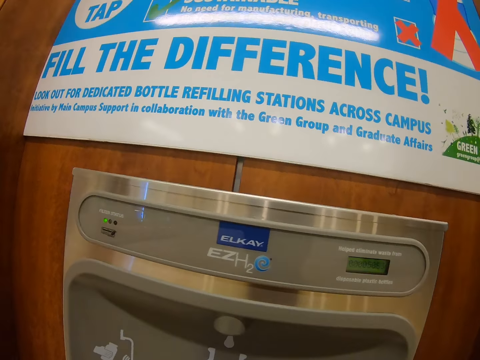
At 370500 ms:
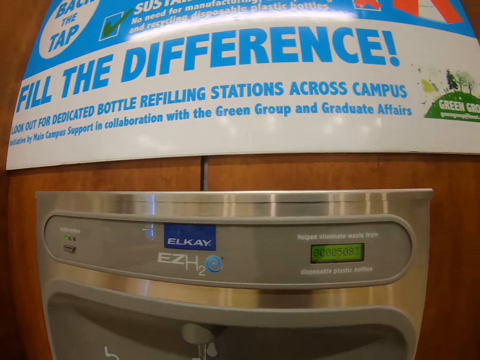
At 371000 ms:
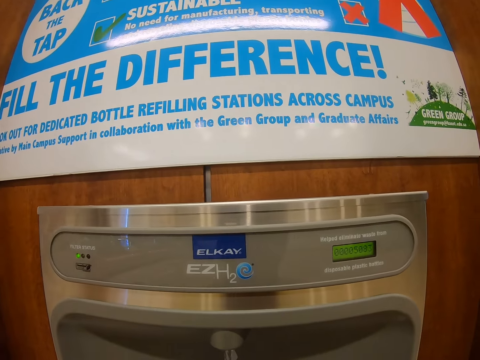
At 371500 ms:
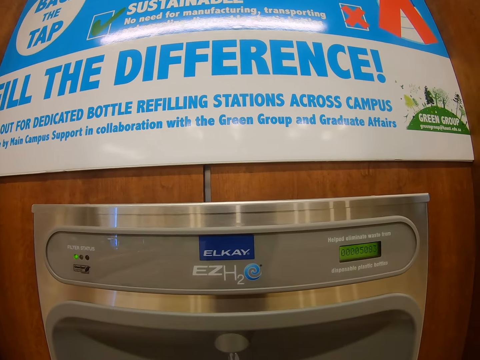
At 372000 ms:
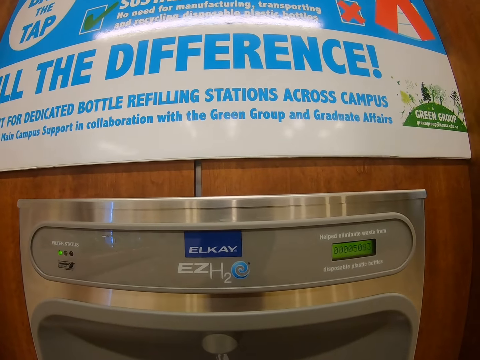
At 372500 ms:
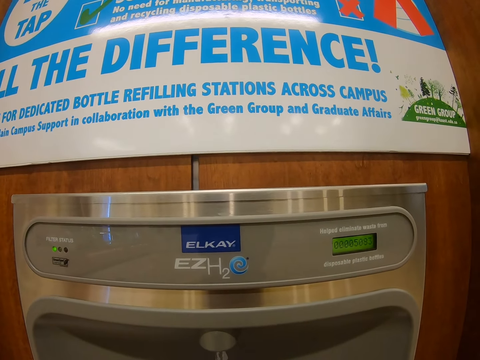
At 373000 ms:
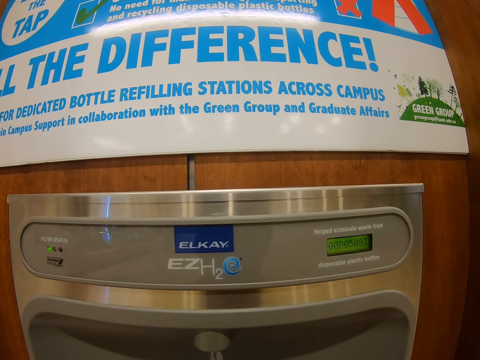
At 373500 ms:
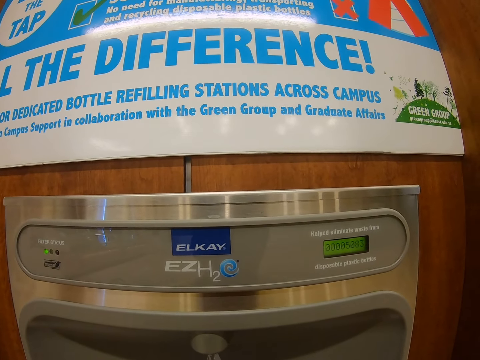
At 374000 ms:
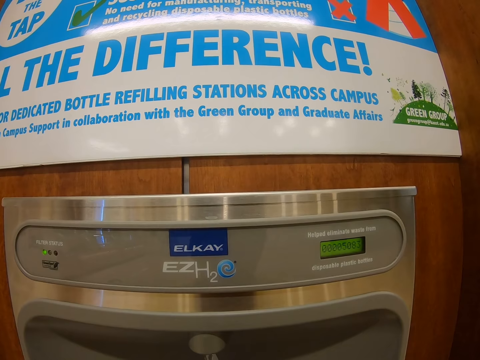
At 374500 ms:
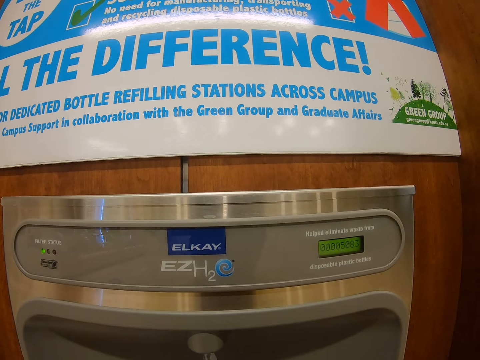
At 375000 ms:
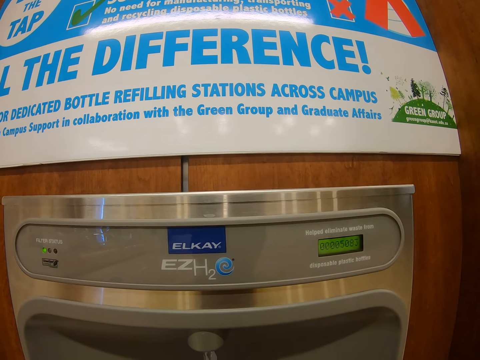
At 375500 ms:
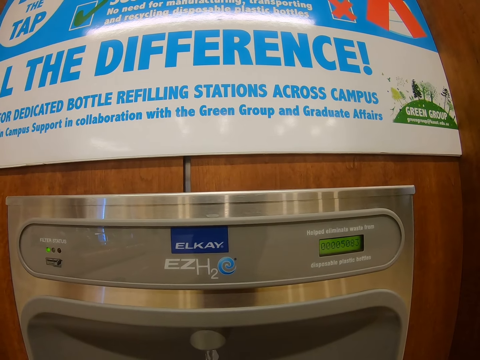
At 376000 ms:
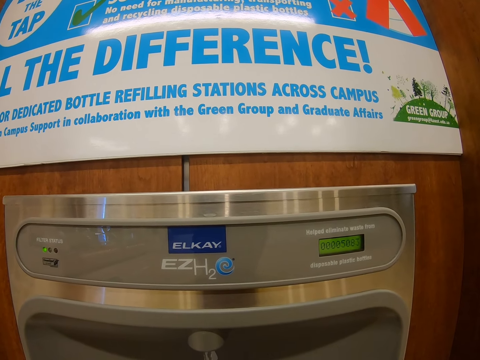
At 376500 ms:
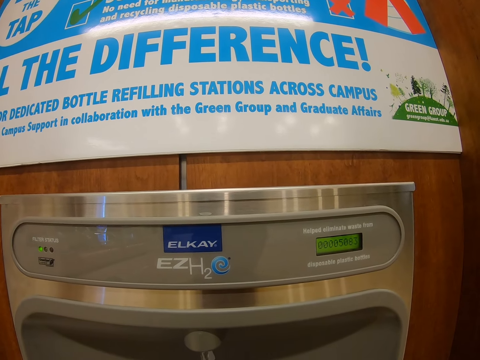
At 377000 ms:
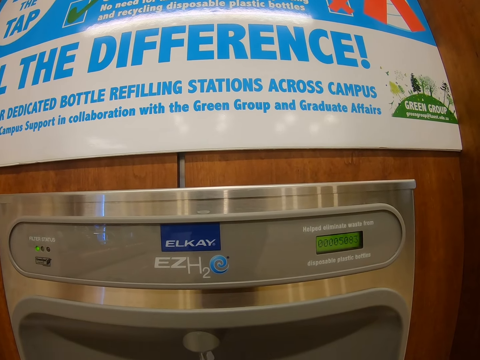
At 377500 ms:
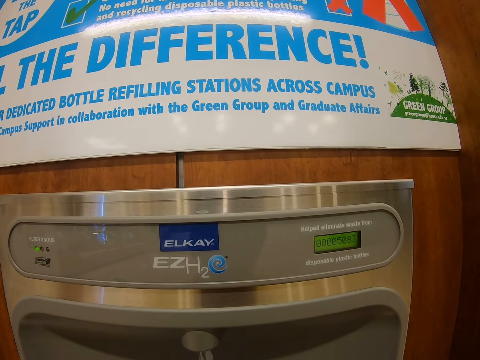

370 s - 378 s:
The camera wearer feels the bottle with water.

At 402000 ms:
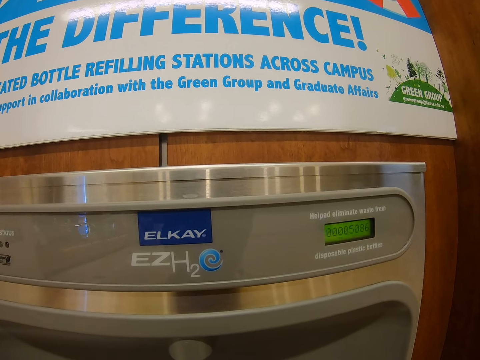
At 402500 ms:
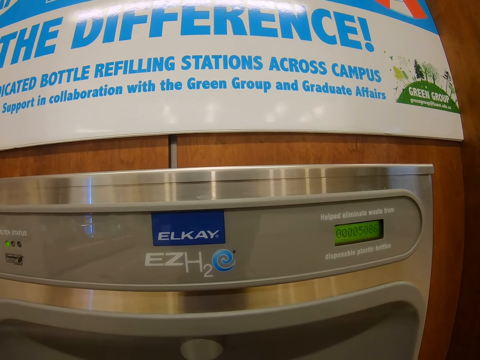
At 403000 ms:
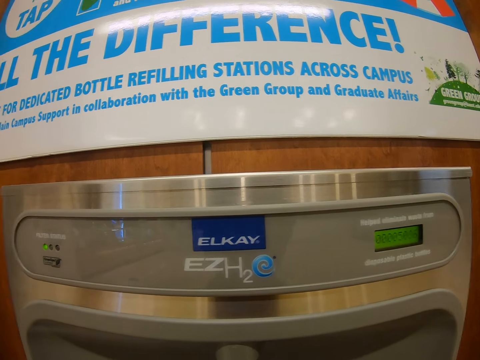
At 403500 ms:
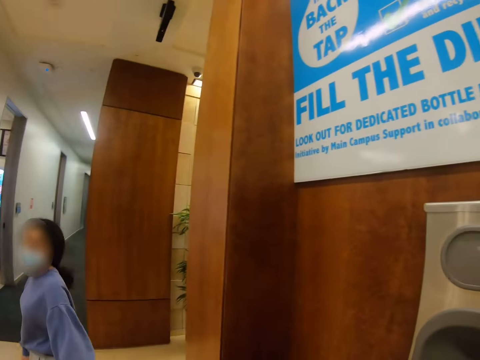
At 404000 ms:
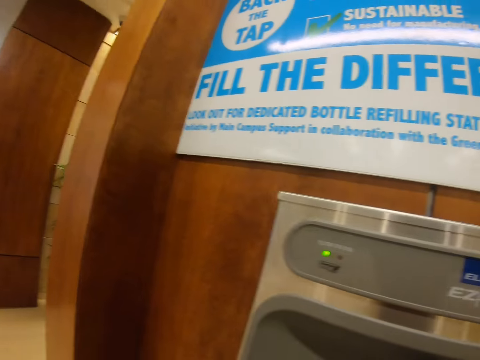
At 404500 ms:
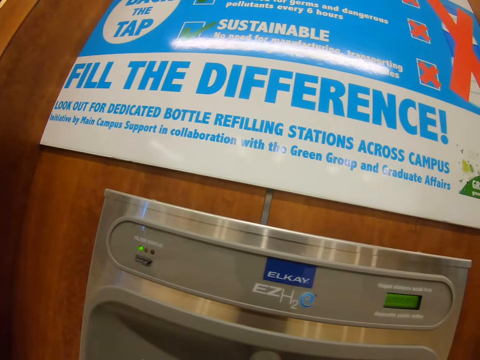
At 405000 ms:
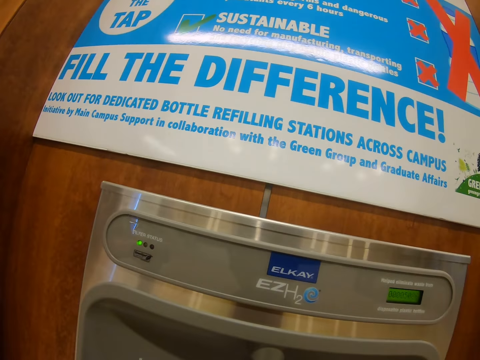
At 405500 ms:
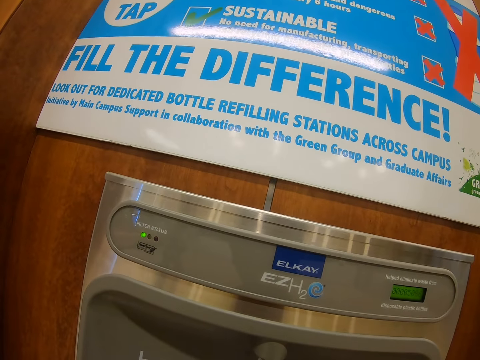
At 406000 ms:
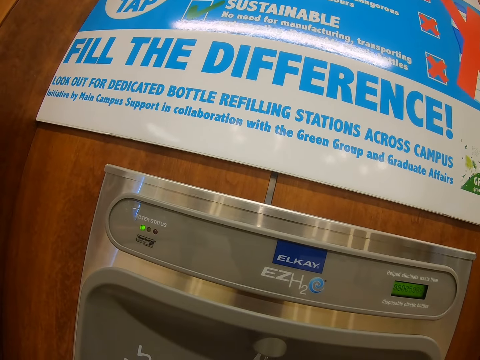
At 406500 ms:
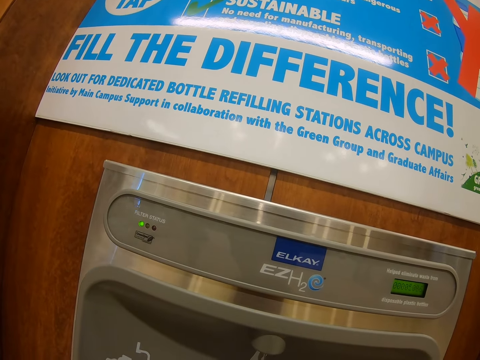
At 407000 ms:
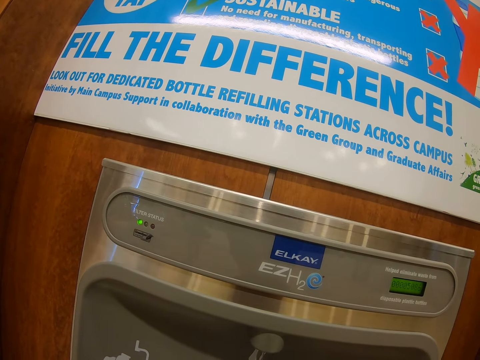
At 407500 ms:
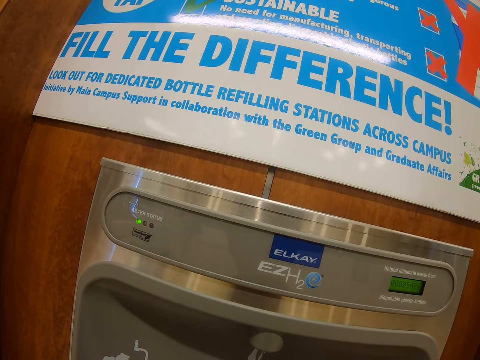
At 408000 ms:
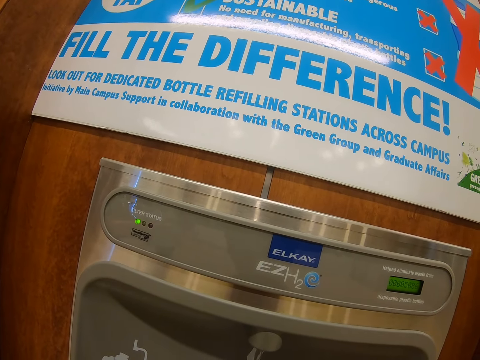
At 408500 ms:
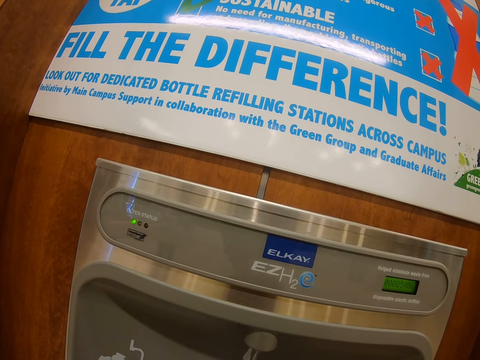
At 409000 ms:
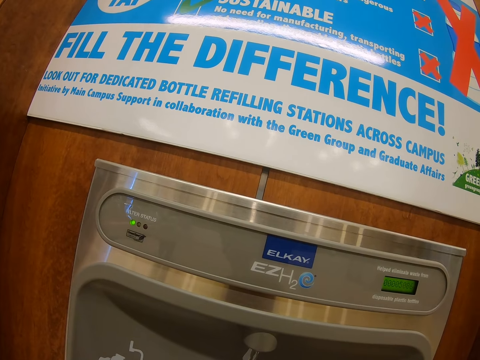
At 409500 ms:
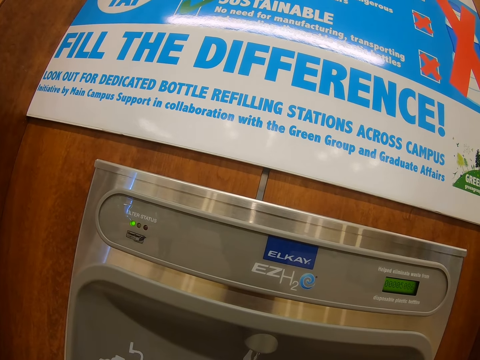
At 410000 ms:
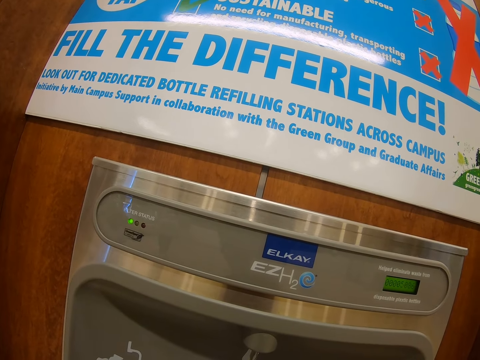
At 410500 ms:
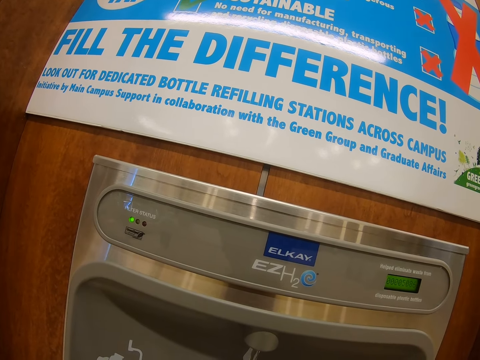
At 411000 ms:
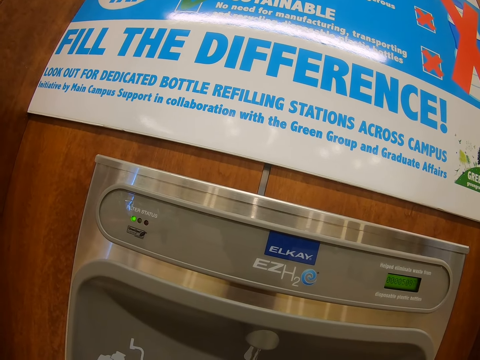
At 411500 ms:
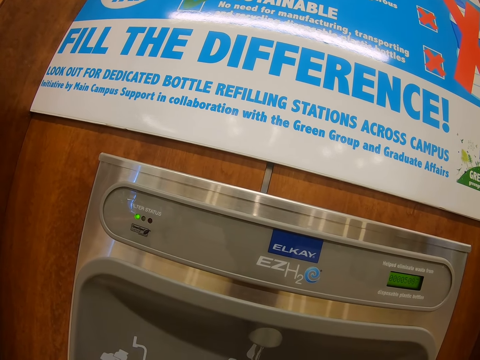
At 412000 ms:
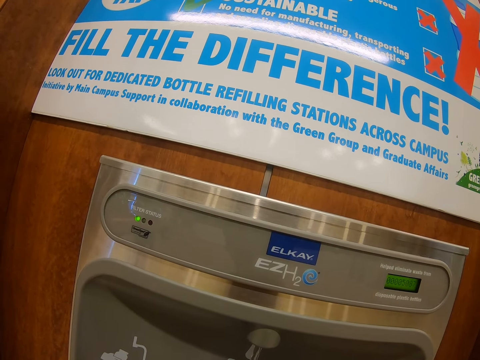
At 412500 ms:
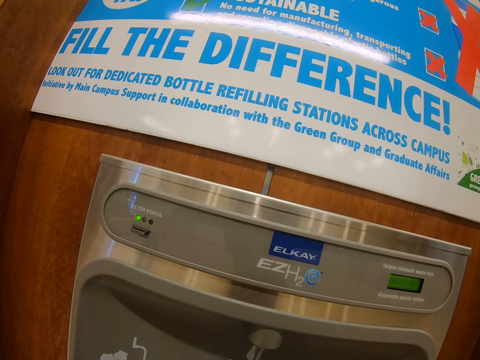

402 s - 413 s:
The camera wearer looks around. They stare at the dispenser. They feel the bottle with water.

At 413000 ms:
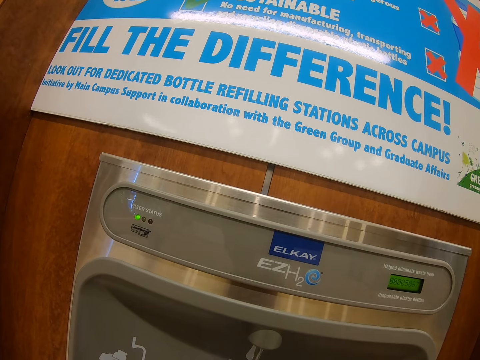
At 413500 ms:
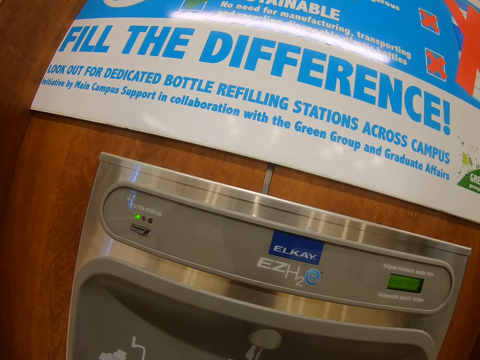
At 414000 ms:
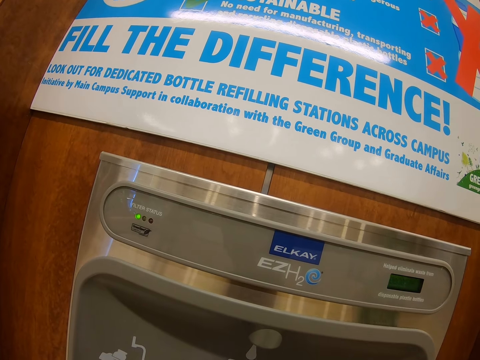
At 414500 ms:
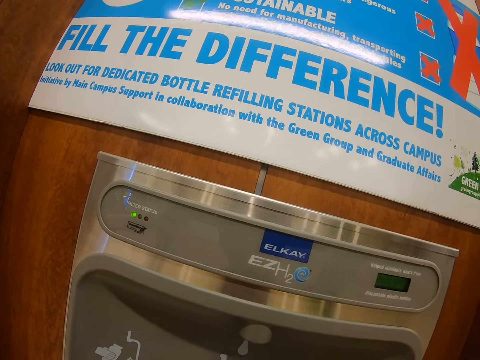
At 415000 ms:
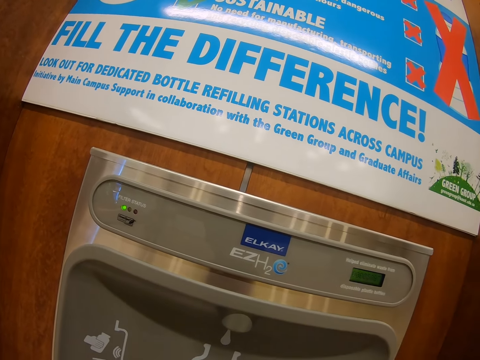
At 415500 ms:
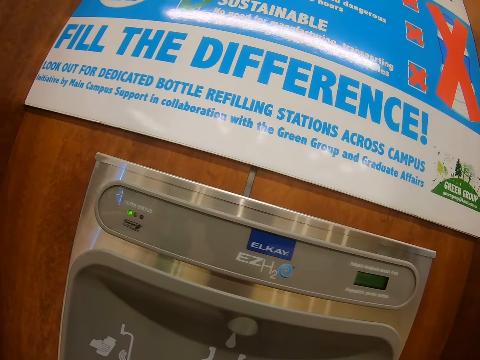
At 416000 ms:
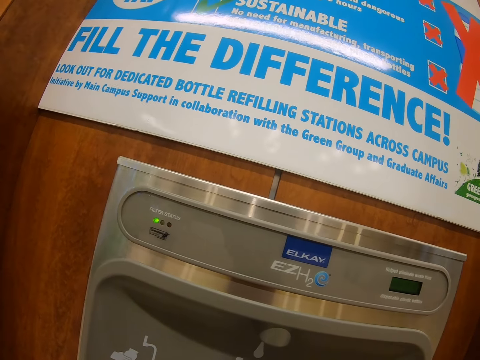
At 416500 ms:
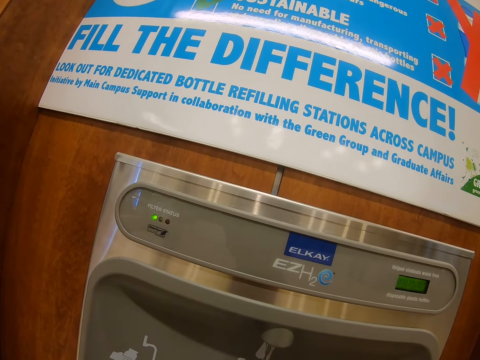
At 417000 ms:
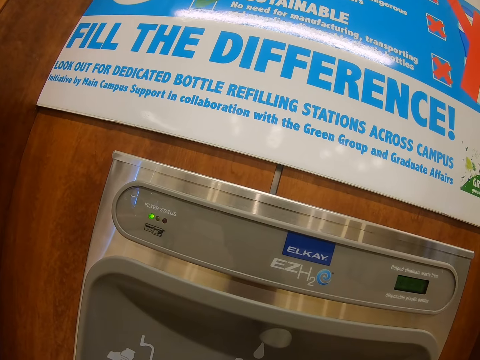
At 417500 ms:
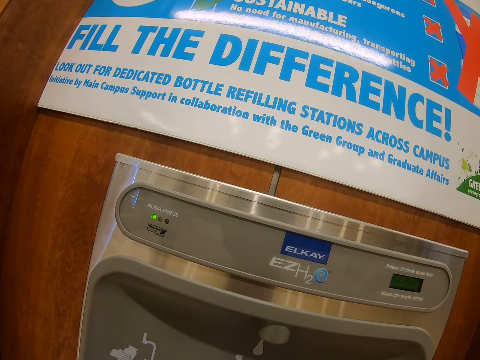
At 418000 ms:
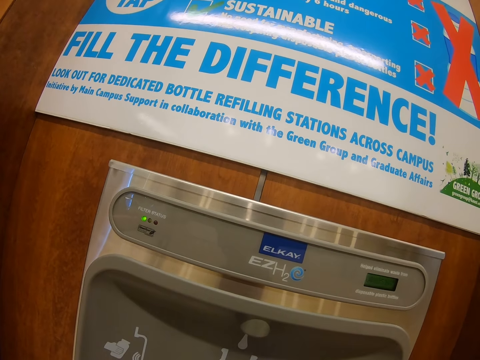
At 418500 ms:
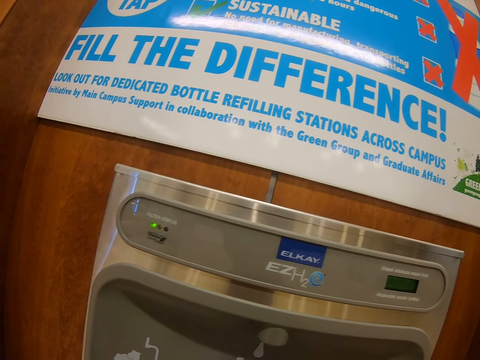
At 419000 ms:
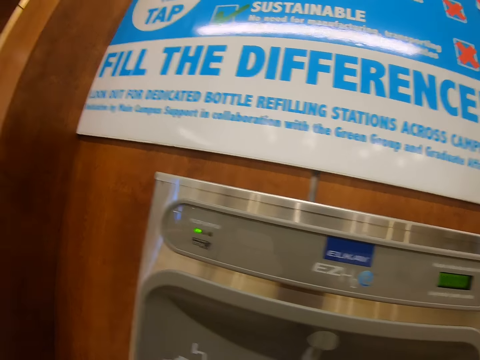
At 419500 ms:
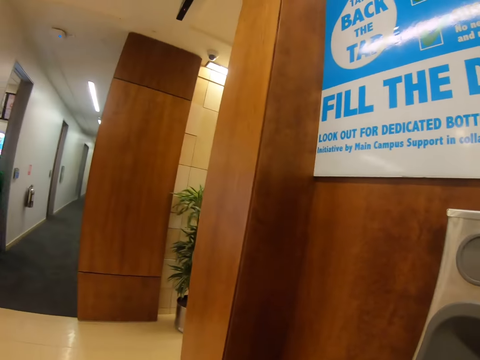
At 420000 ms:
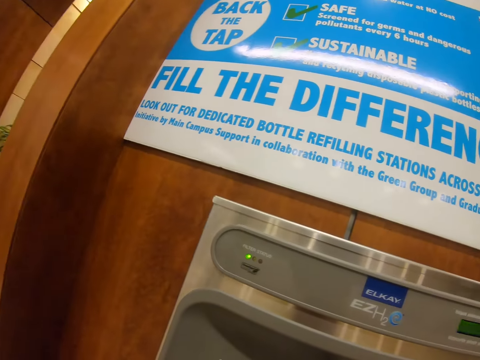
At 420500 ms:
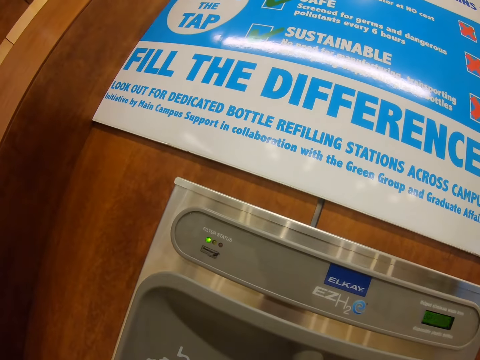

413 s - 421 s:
The camera wearer looks around and feels the bottle with water.
